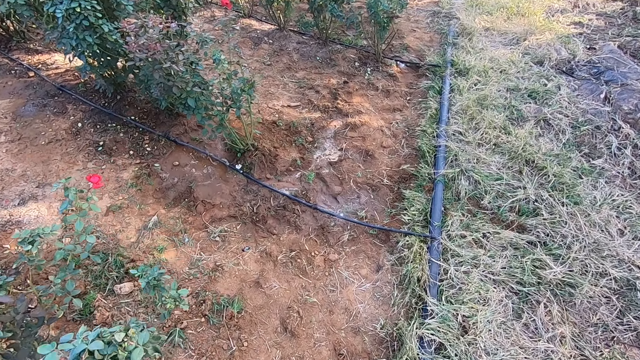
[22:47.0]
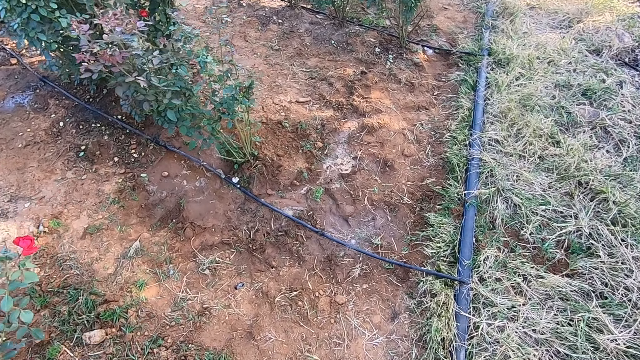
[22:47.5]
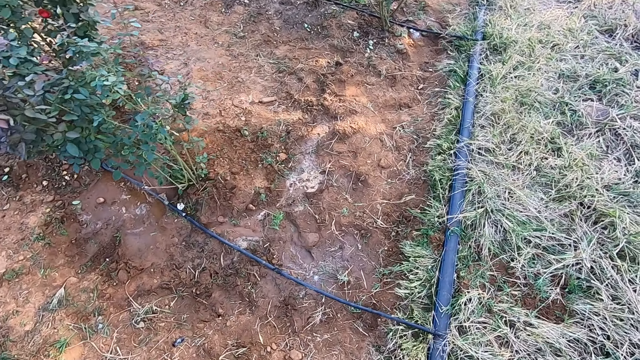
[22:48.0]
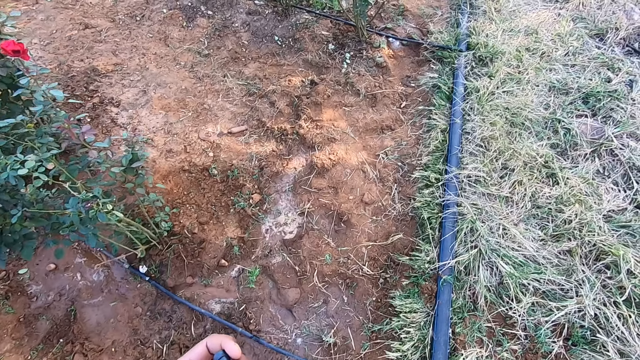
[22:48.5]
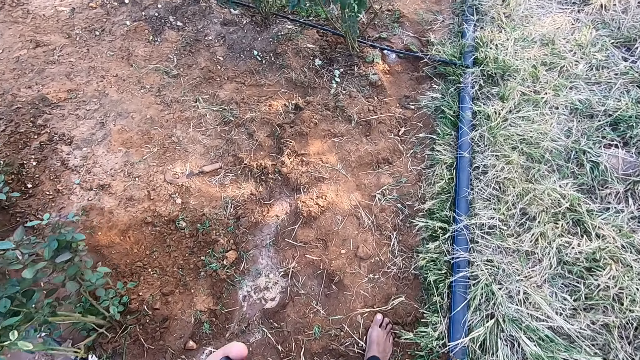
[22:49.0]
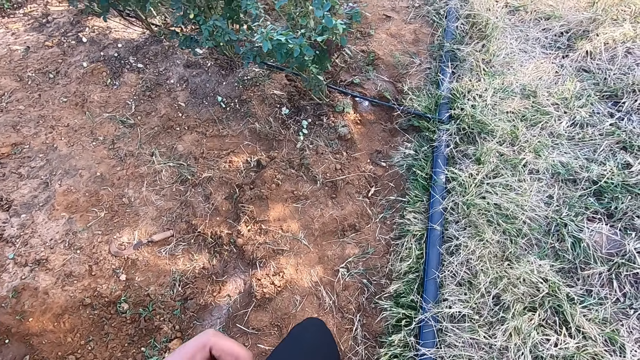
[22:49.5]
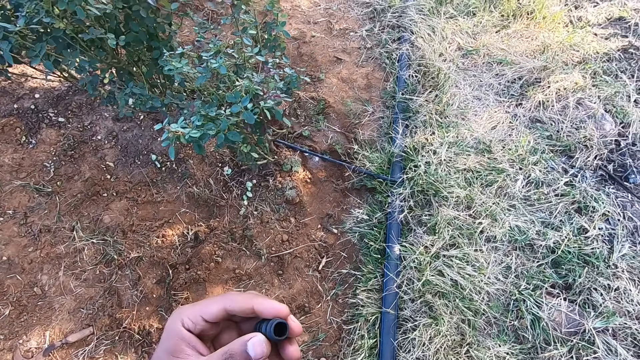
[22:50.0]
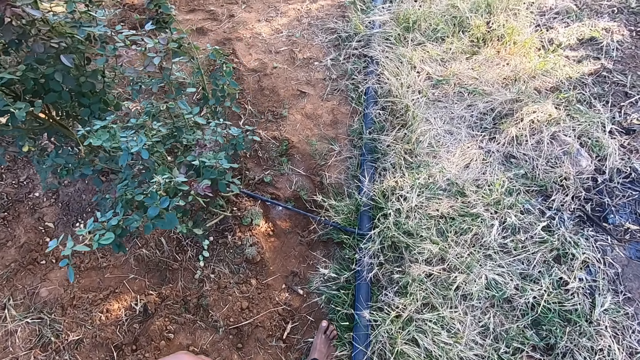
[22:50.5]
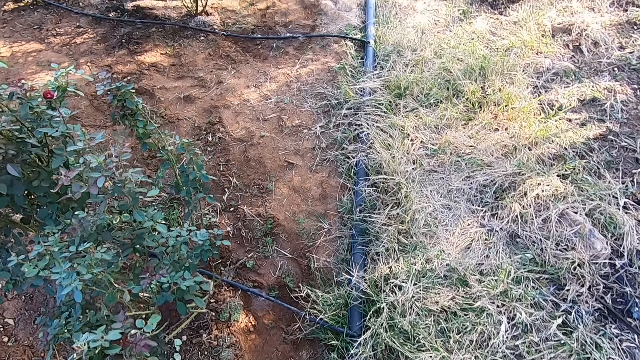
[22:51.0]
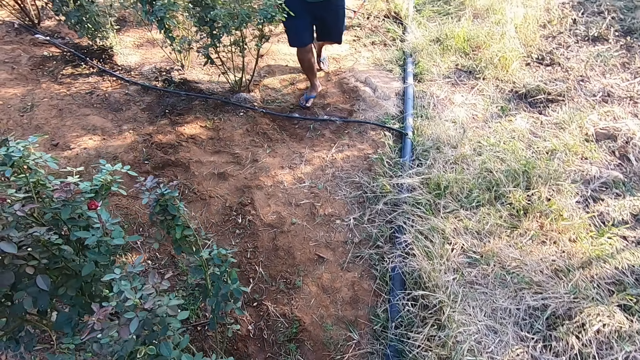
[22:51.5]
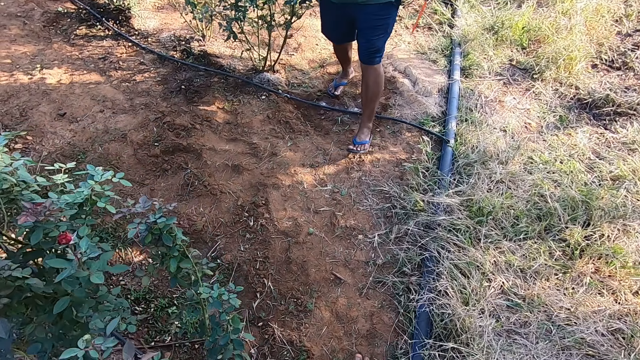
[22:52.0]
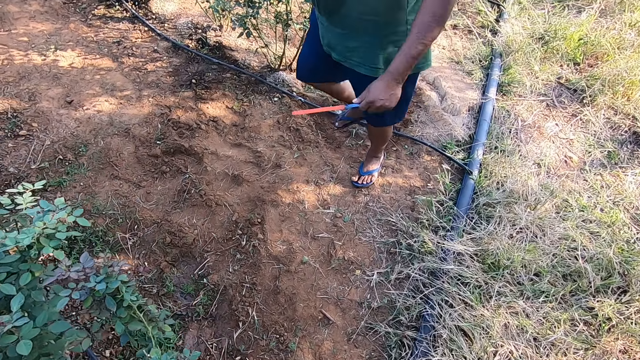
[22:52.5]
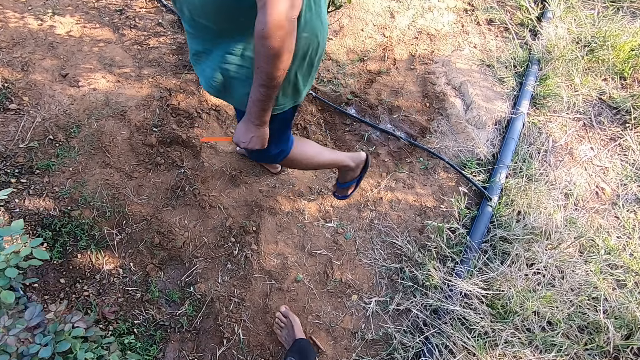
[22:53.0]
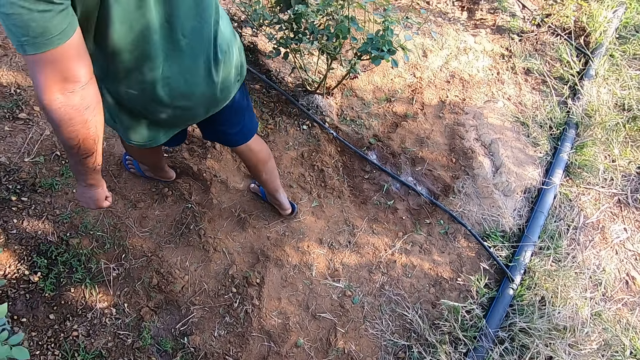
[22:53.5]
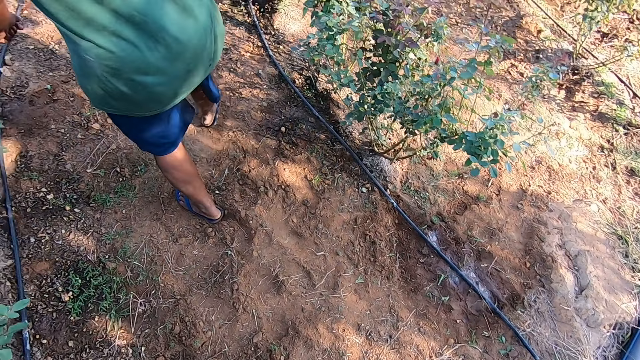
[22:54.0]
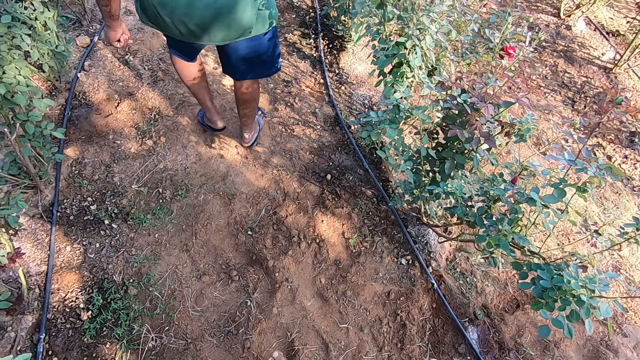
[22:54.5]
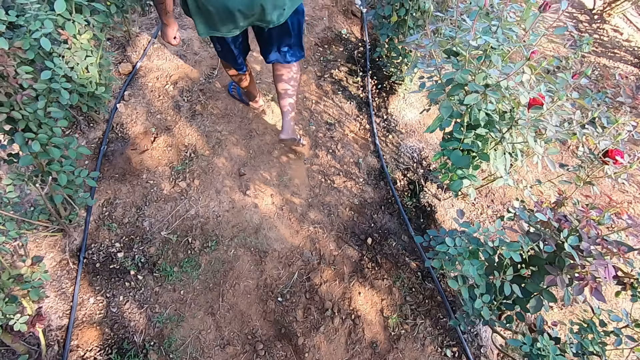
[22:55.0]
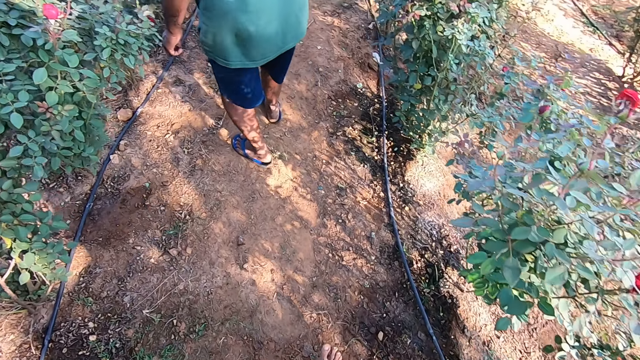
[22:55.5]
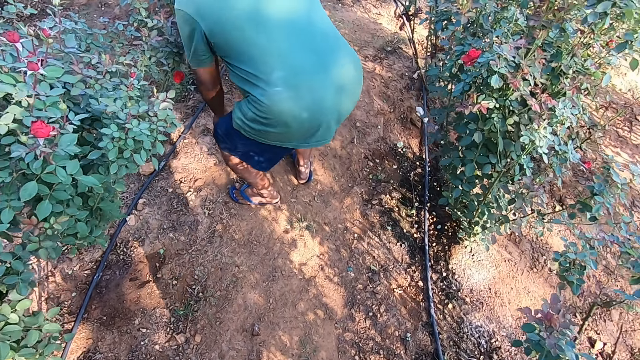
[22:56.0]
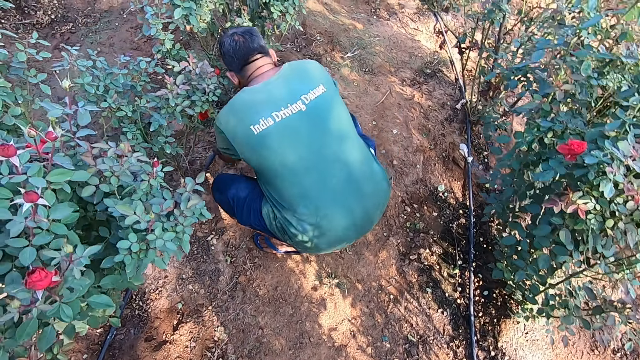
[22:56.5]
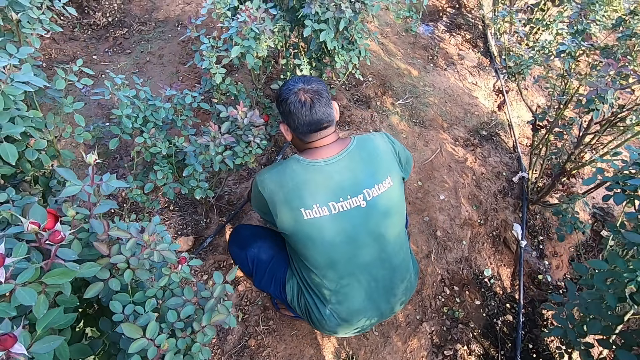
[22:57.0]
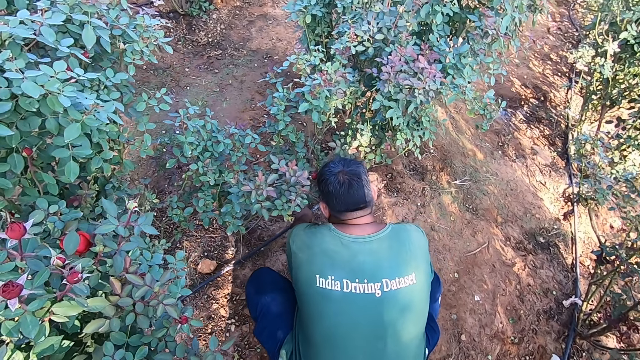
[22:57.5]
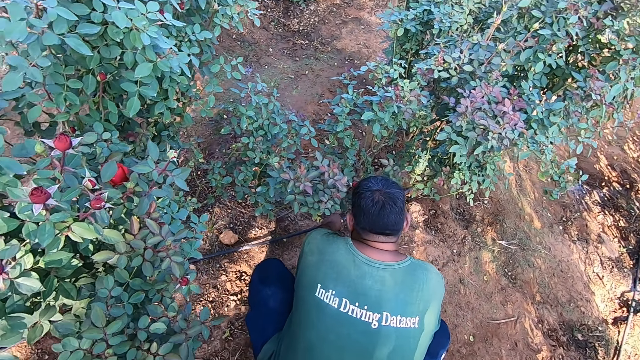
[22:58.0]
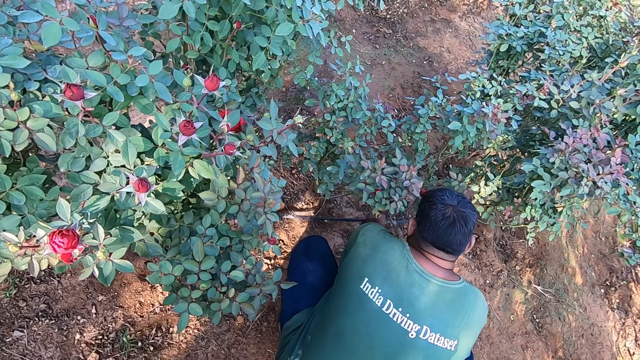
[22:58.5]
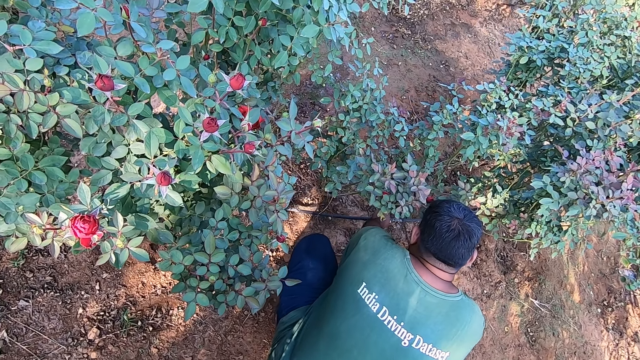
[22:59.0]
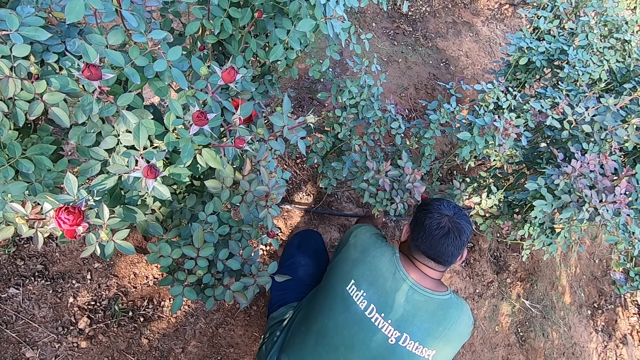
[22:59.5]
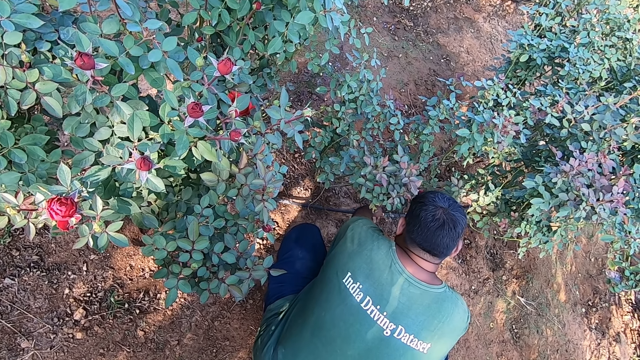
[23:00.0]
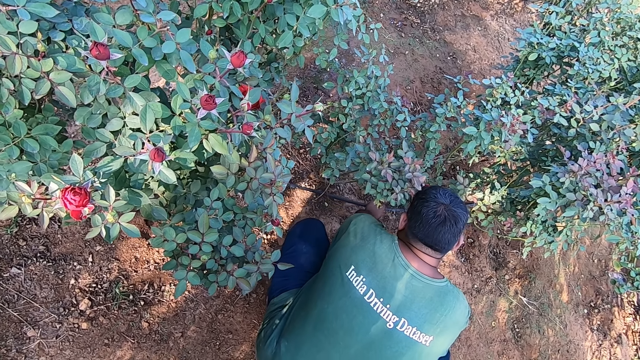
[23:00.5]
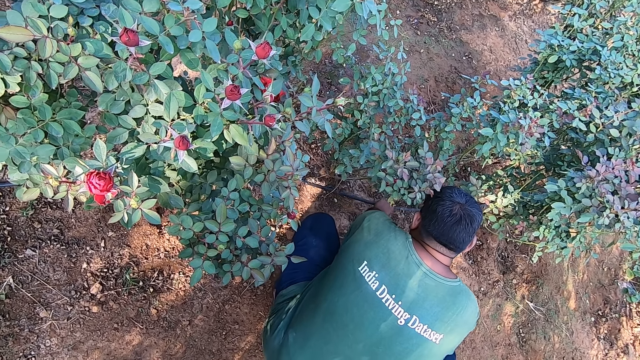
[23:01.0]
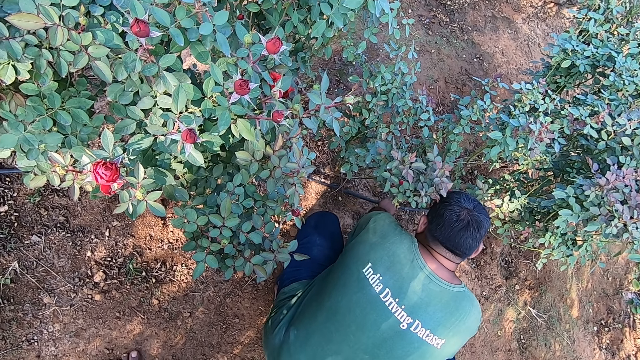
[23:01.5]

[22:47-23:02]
The camera wearer holds a pipe cover in his left hand. The man bends down. The man hits an irrigation pipe on the ground with a stick in his right hand.

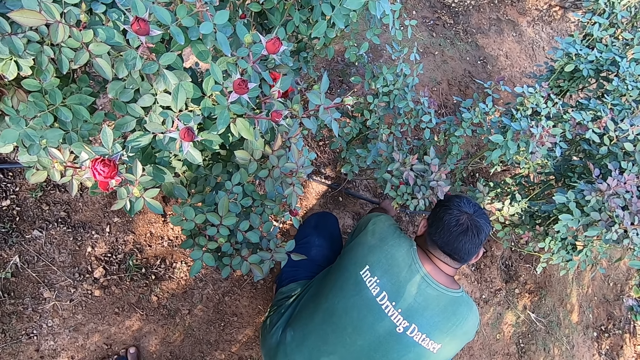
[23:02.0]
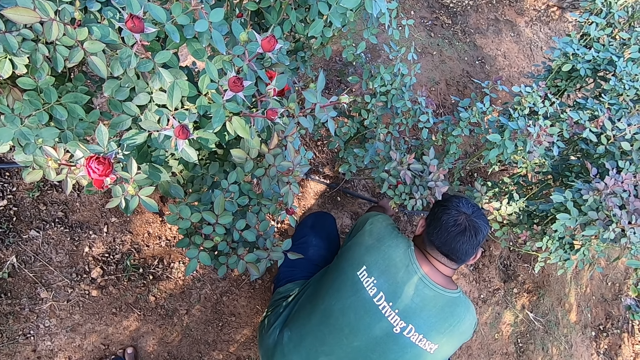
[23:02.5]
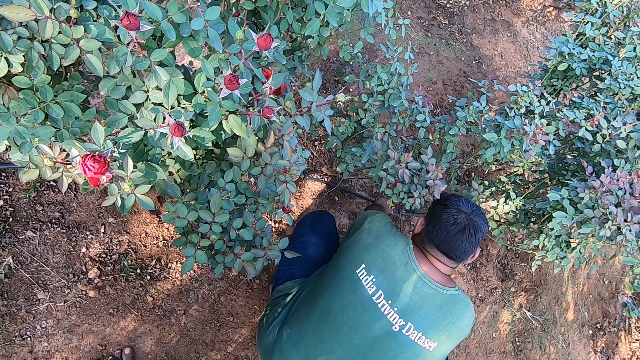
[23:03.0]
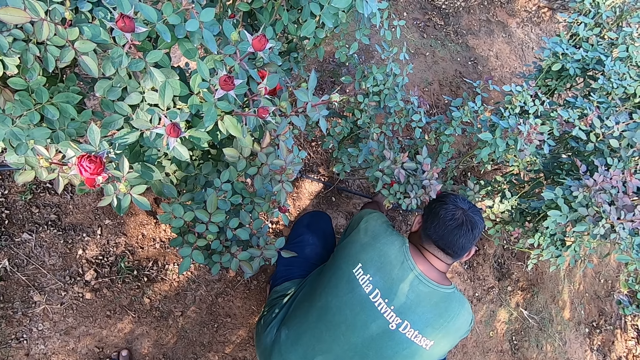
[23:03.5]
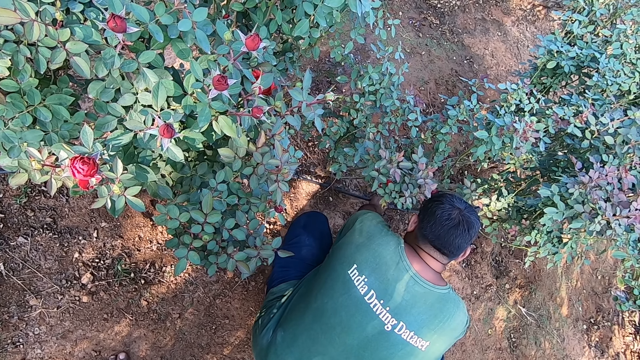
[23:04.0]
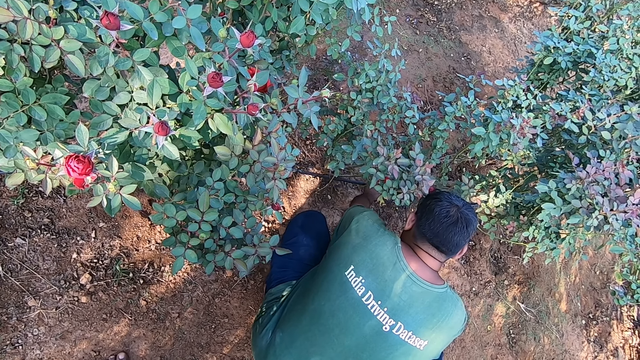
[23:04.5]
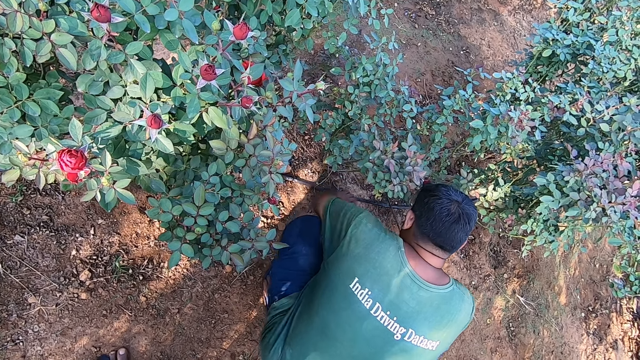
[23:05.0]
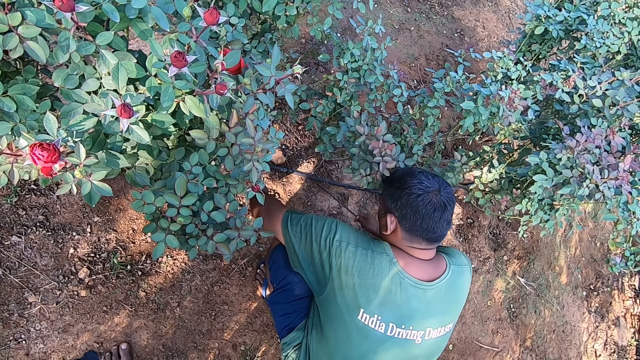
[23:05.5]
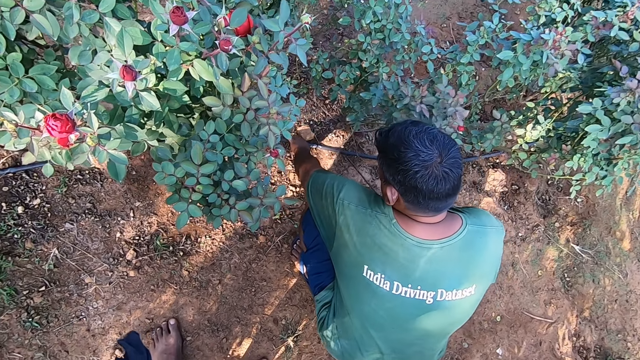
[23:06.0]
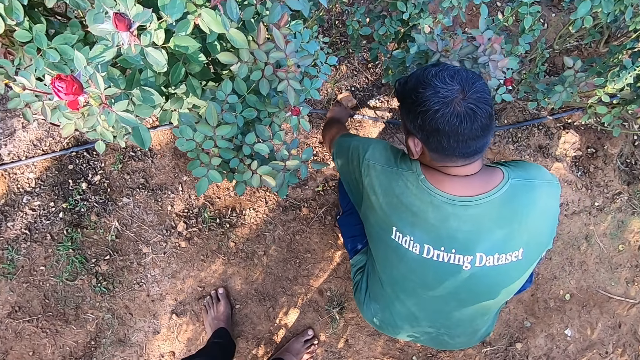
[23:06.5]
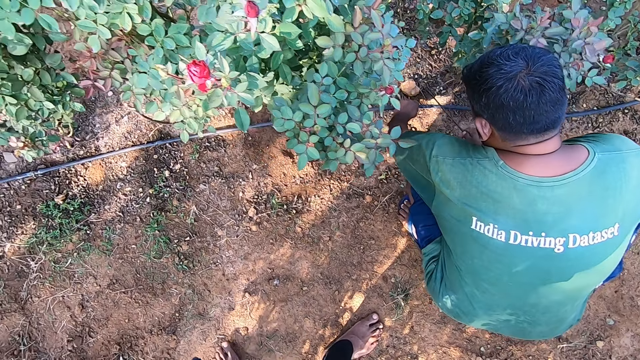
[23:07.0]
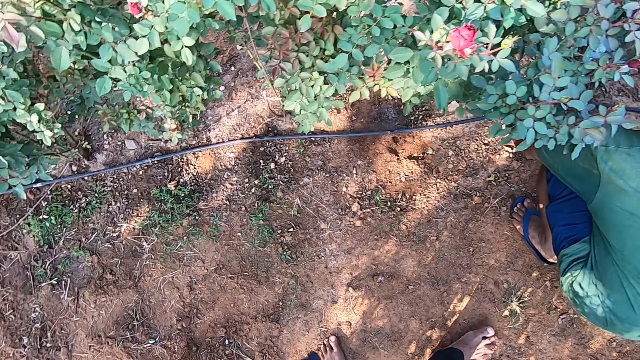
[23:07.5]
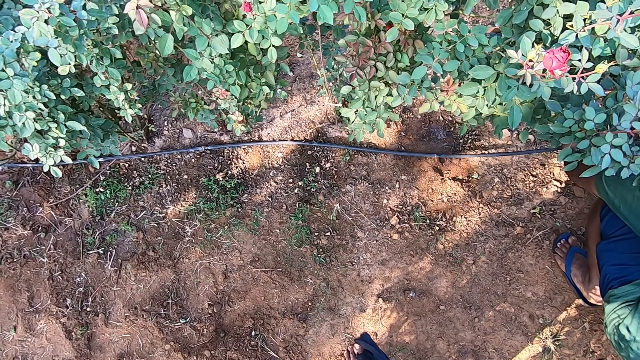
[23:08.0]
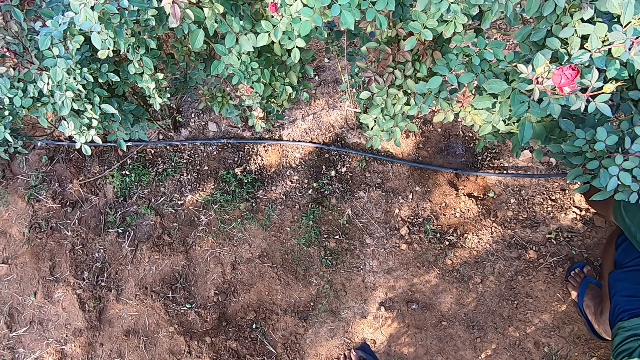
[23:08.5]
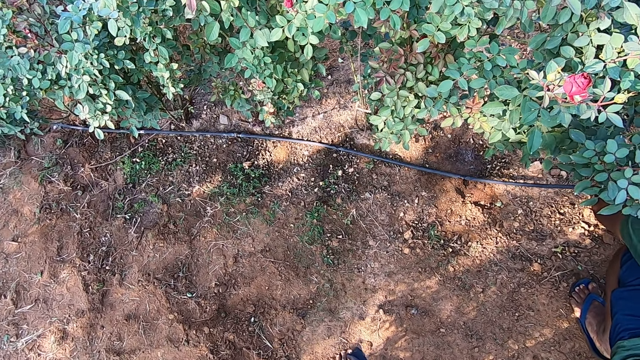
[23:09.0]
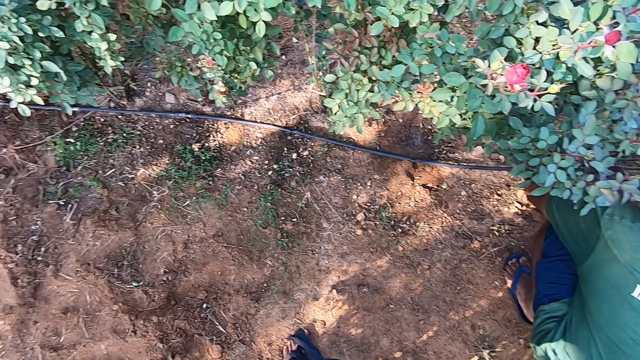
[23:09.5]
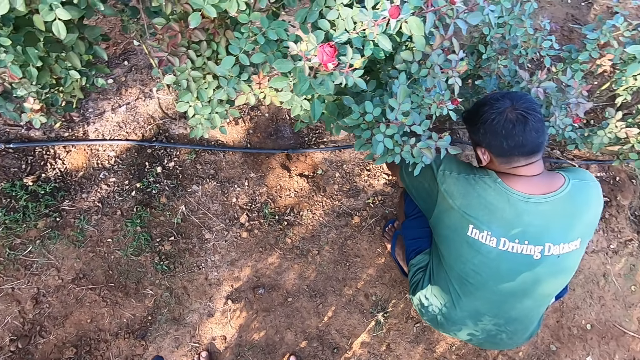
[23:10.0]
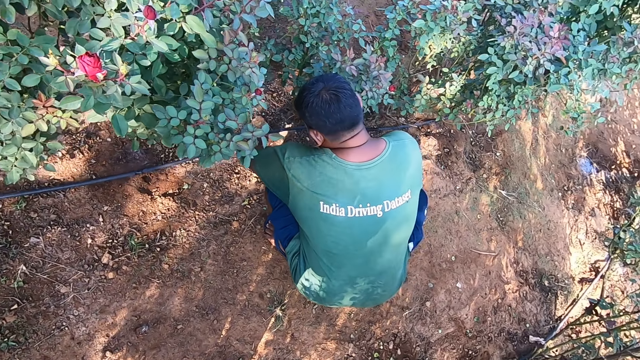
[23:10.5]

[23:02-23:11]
The man picks up the irrigation pipe on the ground with his left hand. The man holds the pipe. The man hits the irrigation pipe on the ground with a stick in his right hand.
